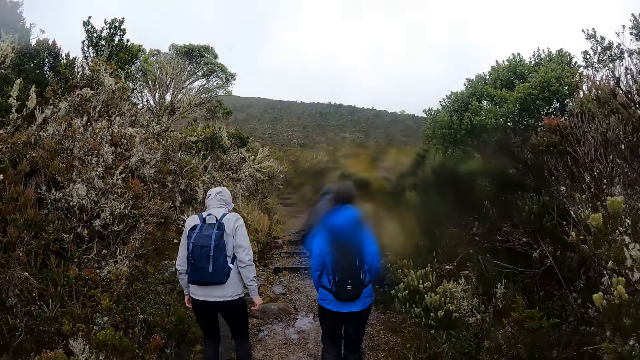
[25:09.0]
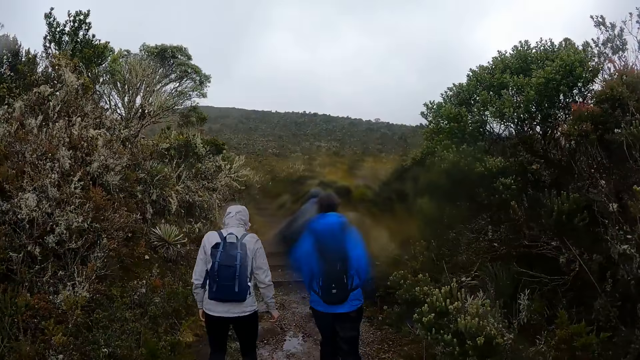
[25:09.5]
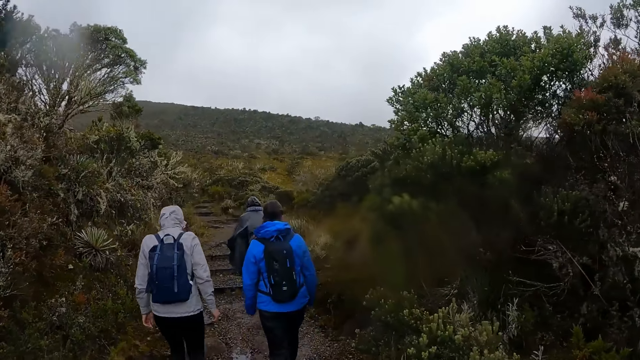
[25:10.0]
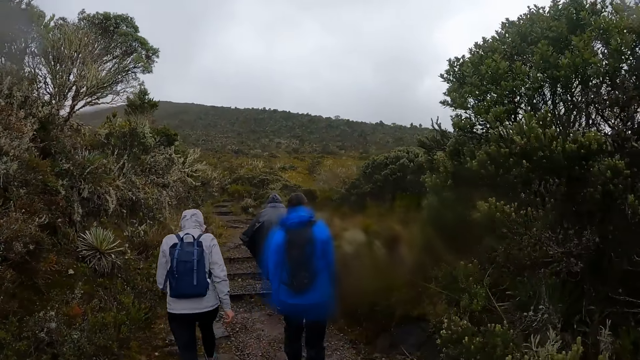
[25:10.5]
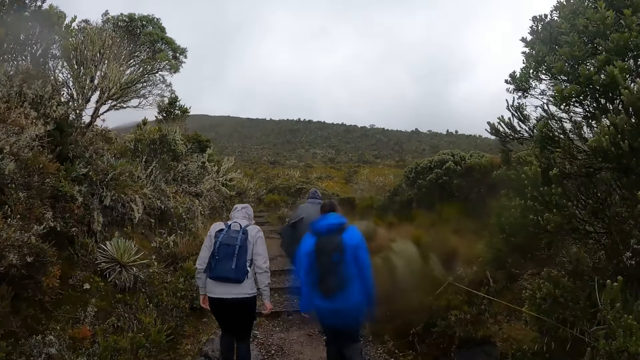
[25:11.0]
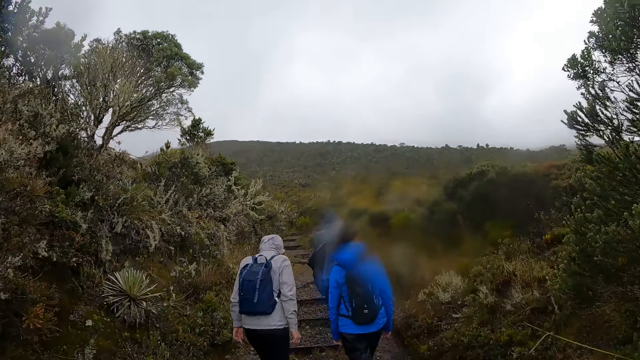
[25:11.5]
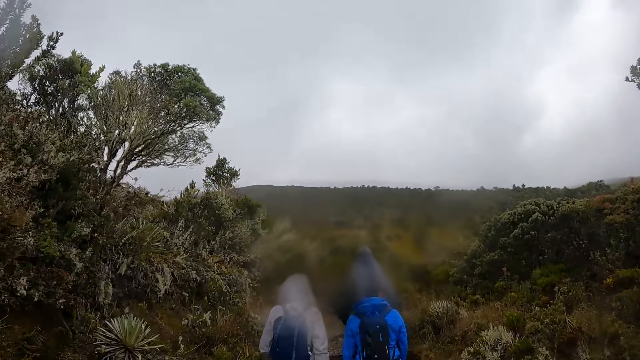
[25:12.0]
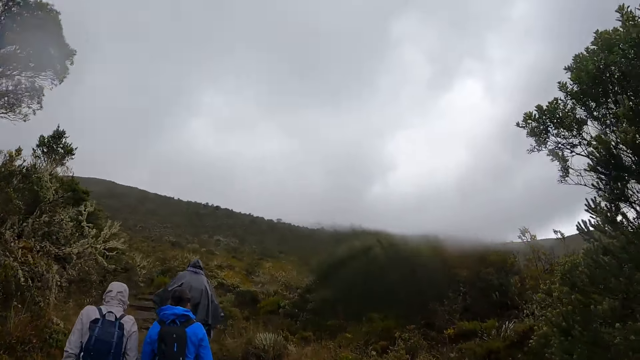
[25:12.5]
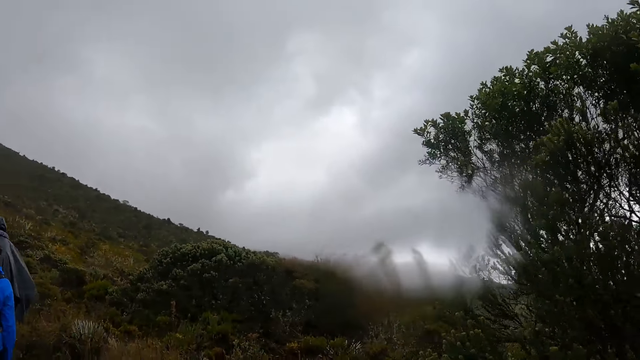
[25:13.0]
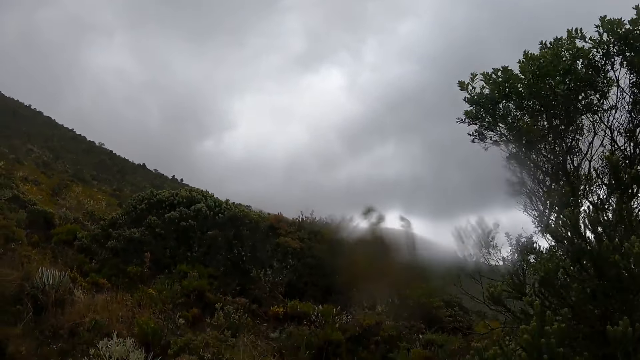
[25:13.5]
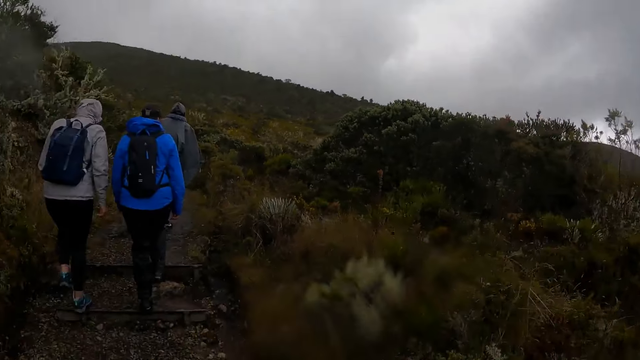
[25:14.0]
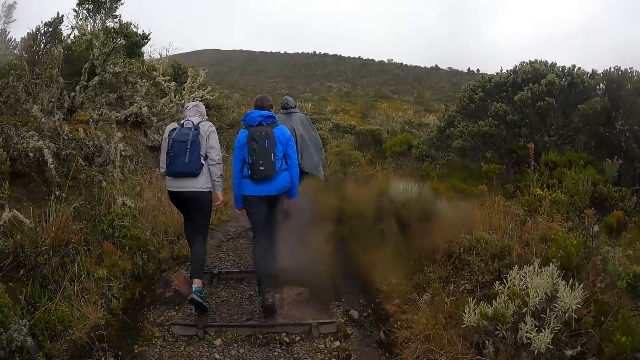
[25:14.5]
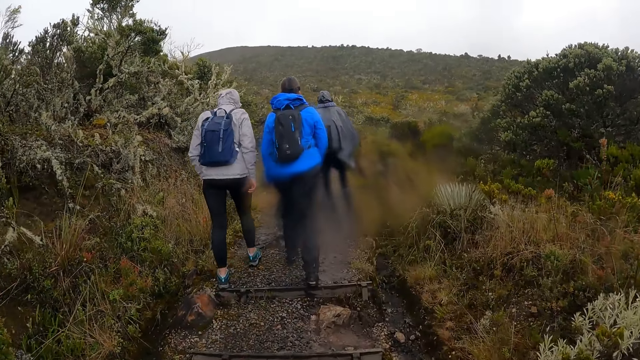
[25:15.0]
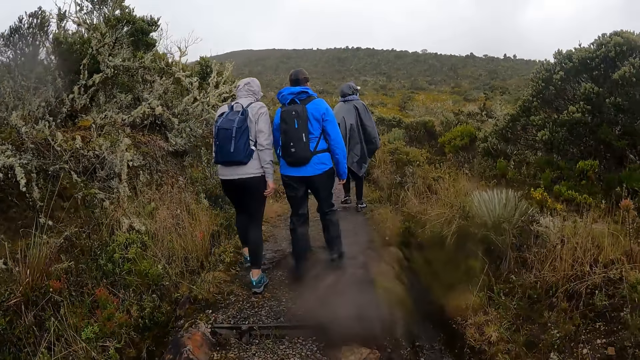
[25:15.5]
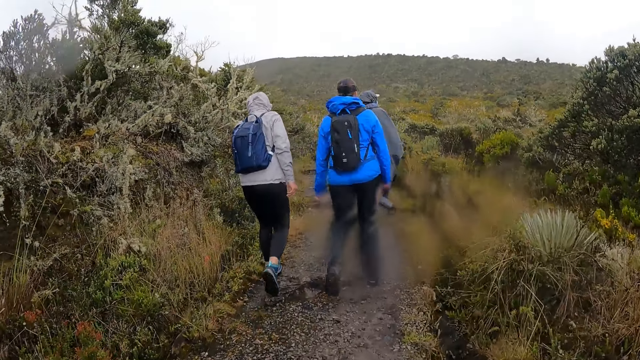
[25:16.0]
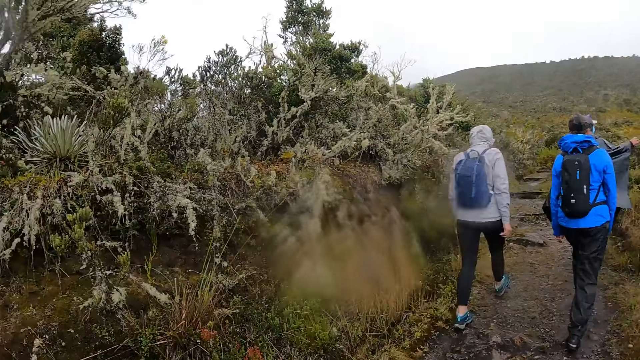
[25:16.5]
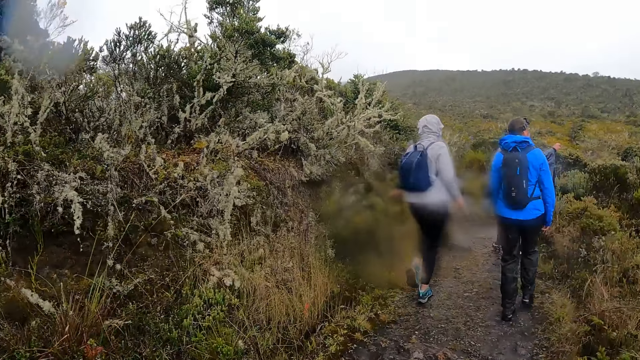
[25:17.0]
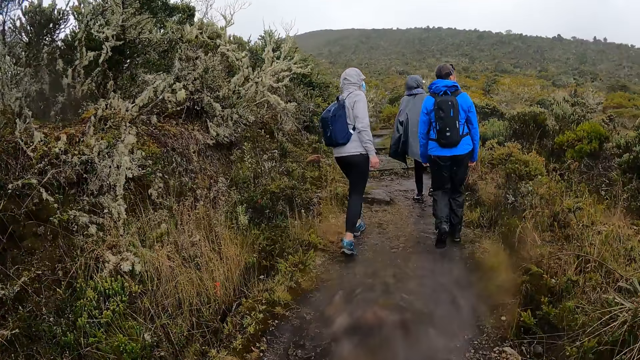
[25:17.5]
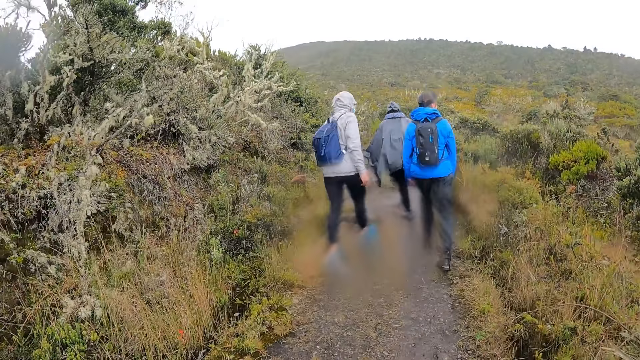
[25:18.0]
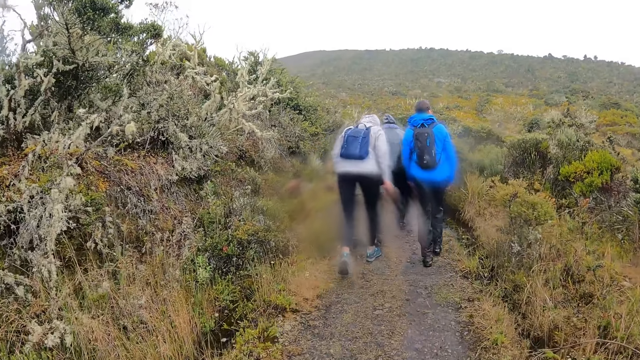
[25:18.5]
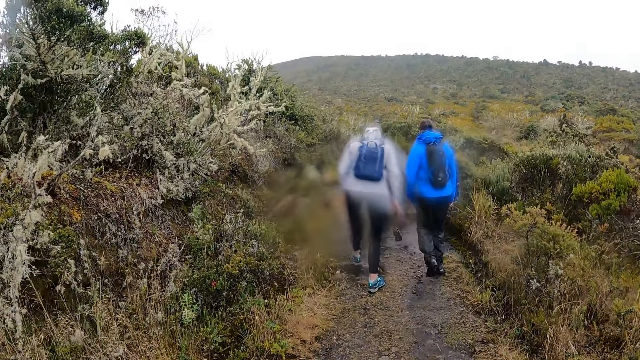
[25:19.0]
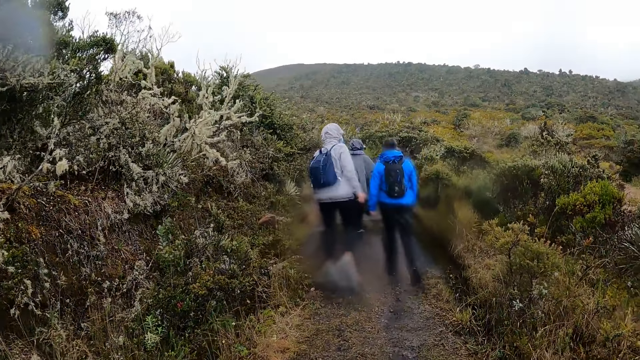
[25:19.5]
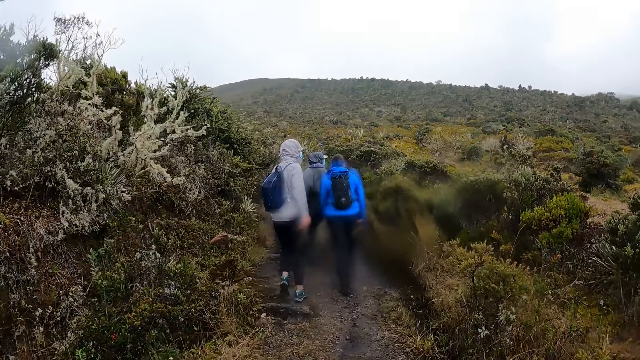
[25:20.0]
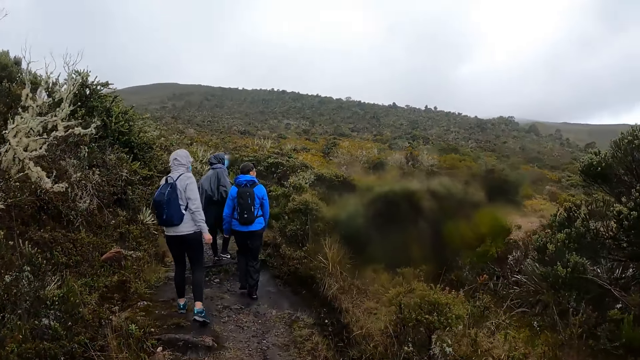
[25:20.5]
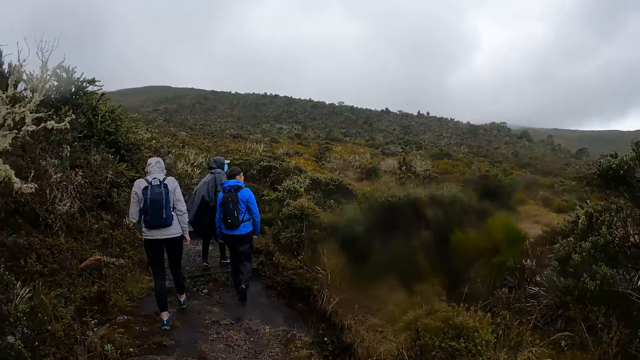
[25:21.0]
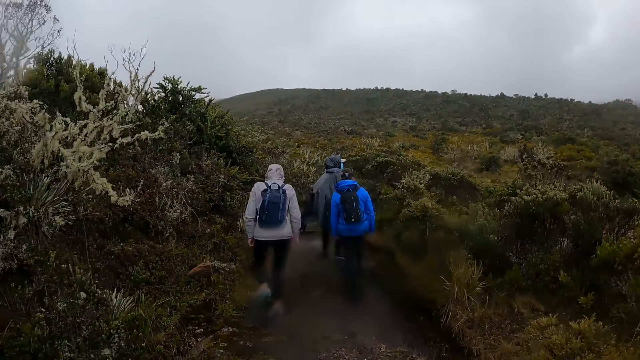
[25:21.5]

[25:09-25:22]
The camera wearer looks up the hills. They walk around the forest with the team. They look around the compound.

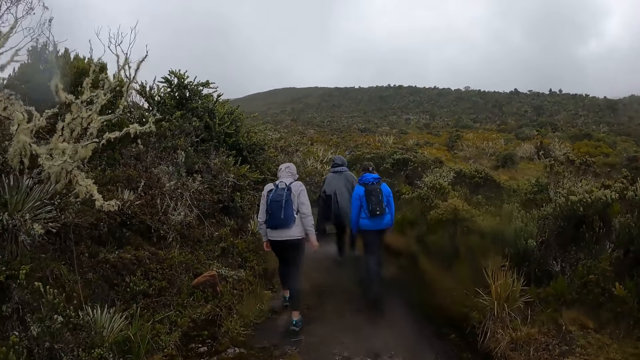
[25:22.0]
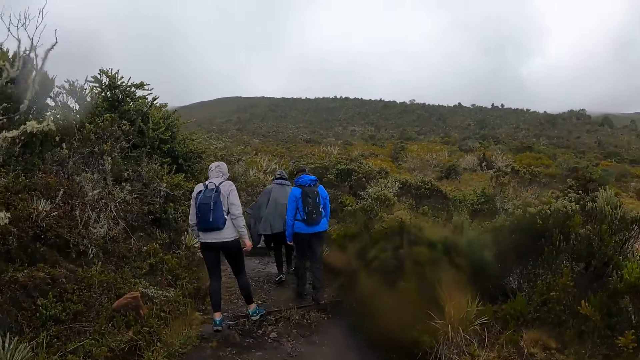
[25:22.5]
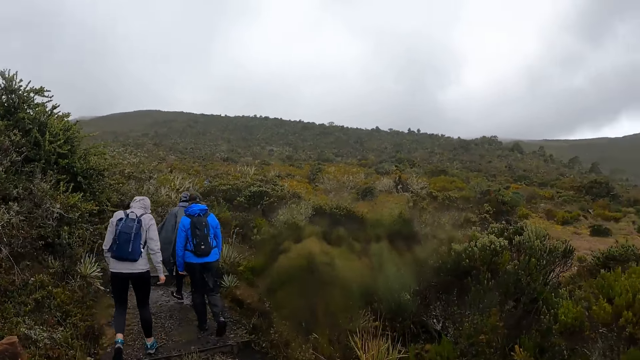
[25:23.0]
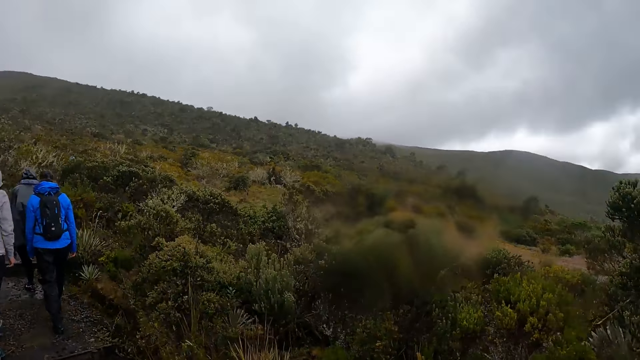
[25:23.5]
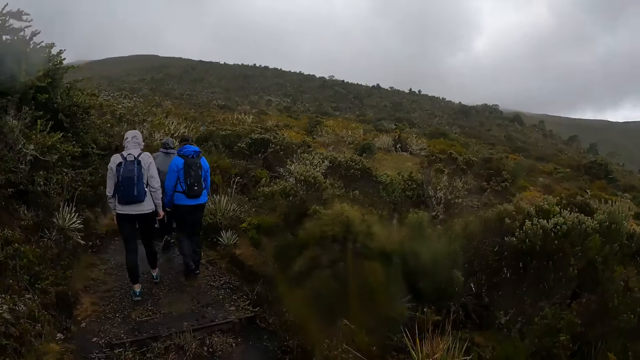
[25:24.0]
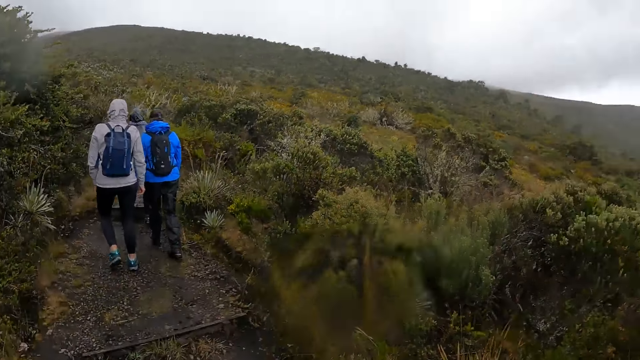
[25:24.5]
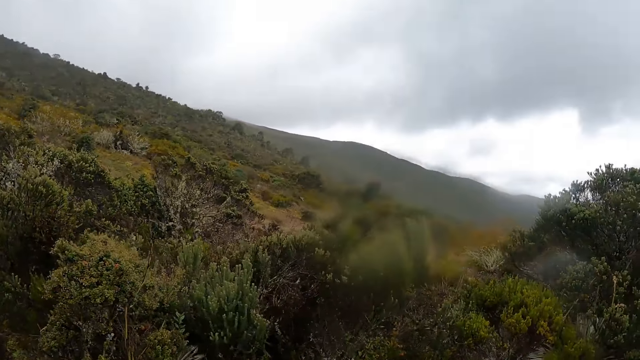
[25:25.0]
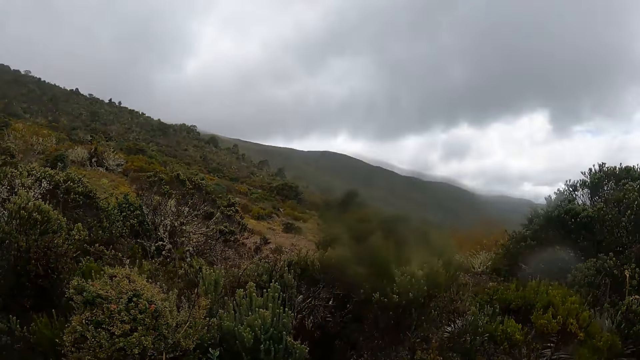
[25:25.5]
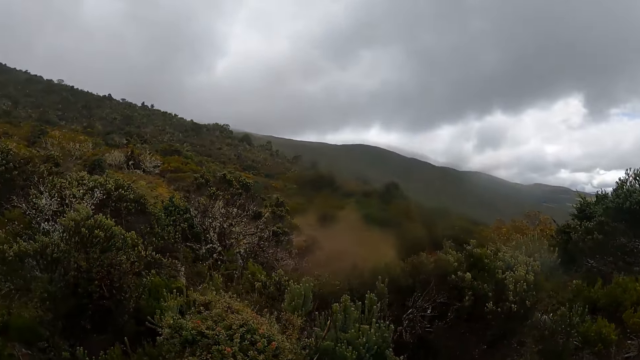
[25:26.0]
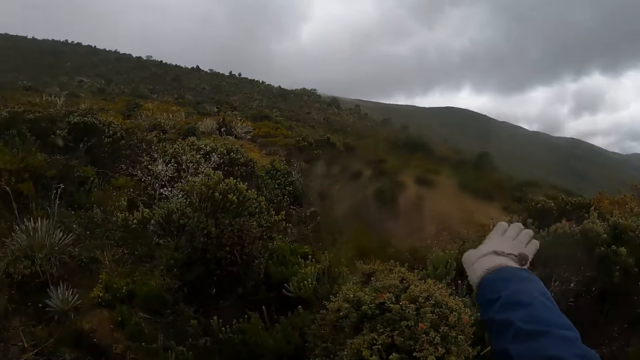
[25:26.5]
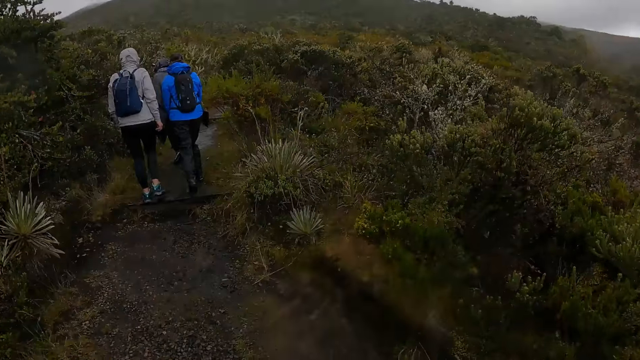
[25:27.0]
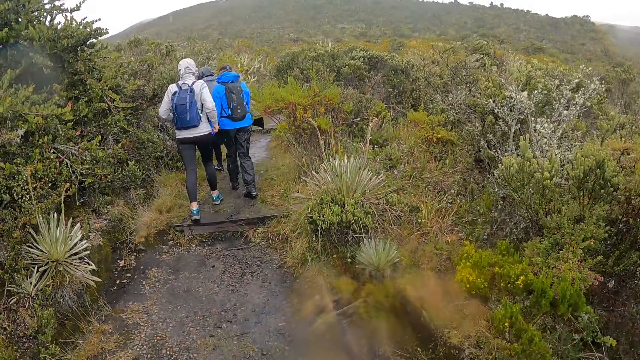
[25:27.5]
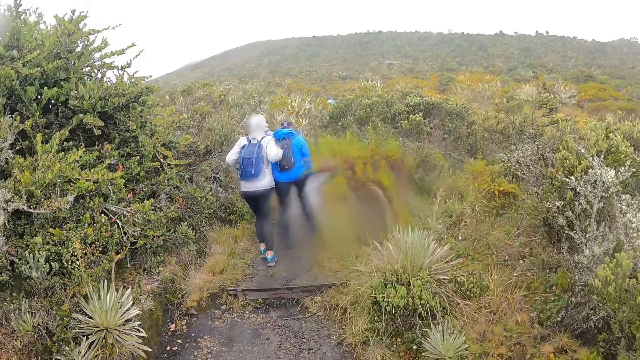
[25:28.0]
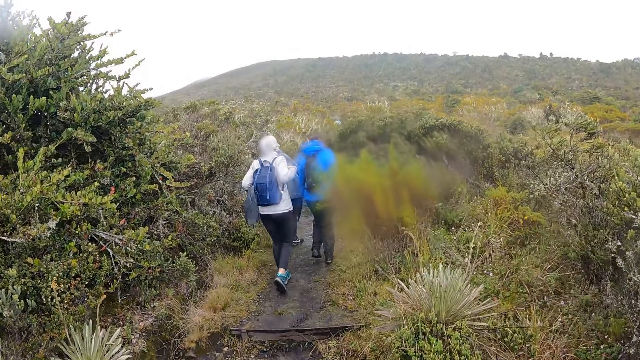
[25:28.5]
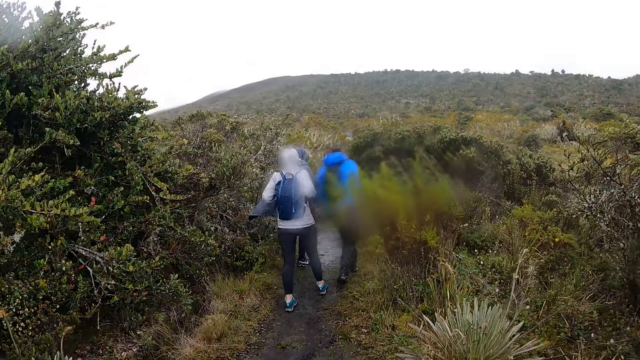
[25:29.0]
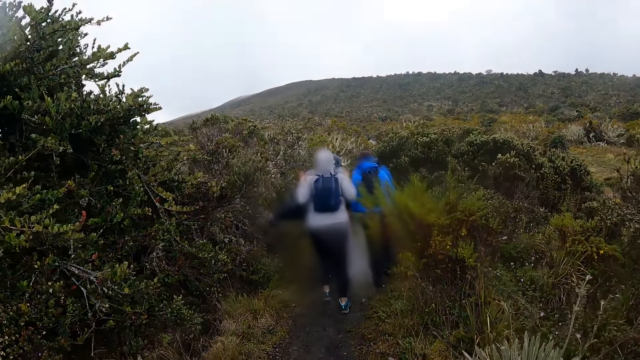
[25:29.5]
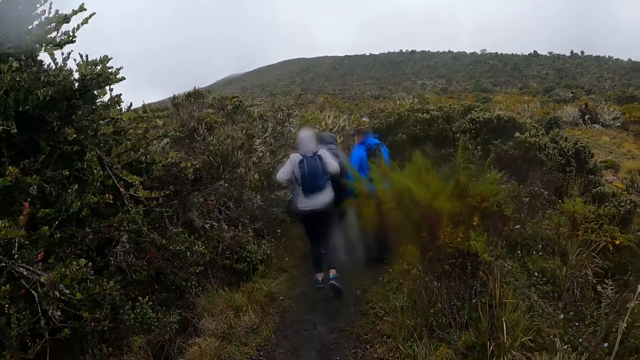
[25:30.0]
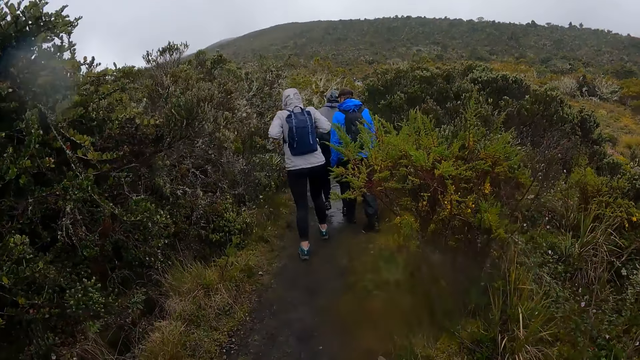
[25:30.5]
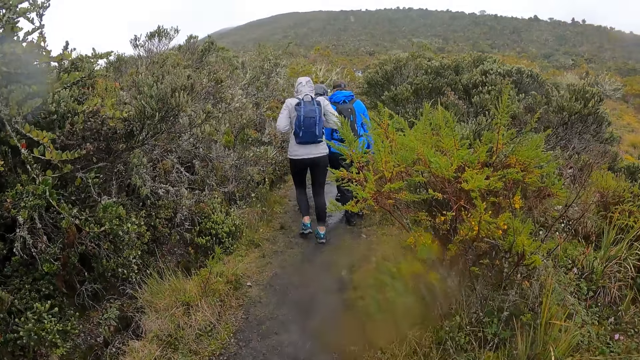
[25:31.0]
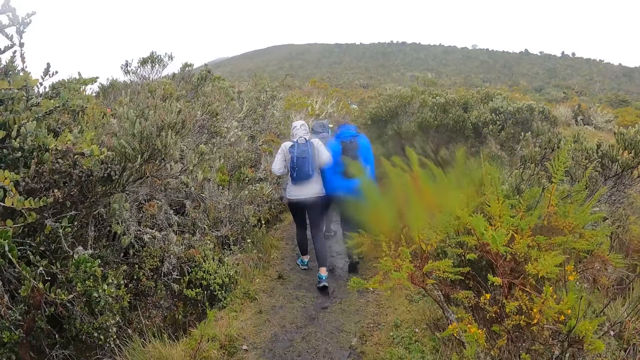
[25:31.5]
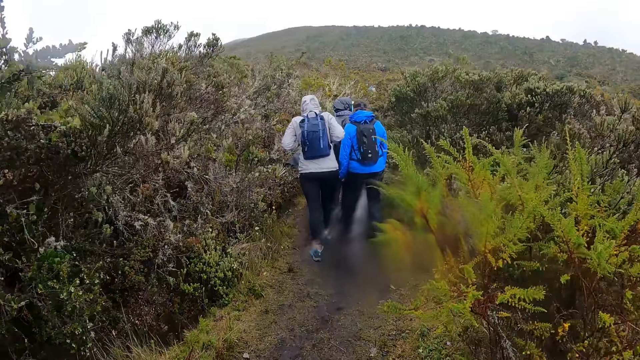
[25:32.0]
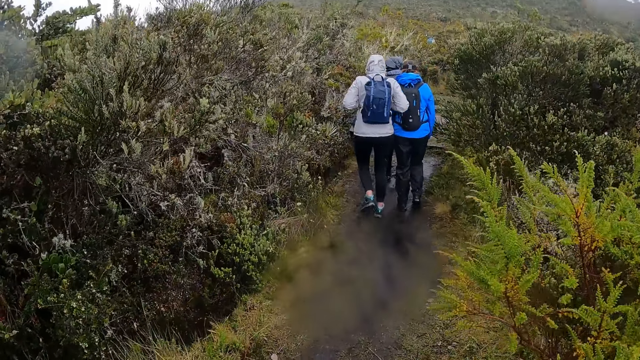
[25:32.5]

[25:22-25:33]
The camera wearer looks up the hills. He tosses a rock into the bush with his right hand. He walks around the forest with the team.
